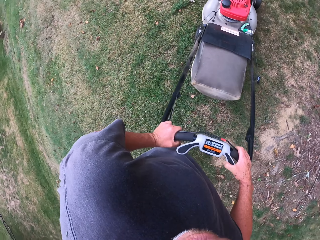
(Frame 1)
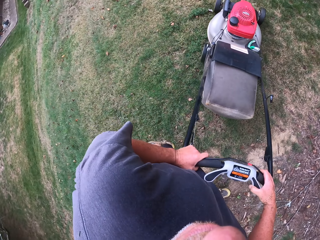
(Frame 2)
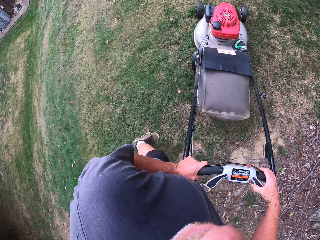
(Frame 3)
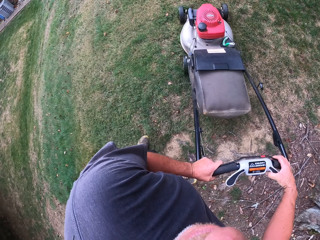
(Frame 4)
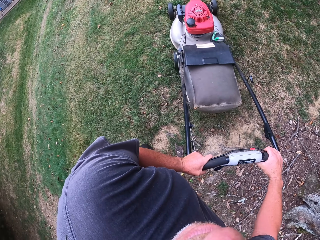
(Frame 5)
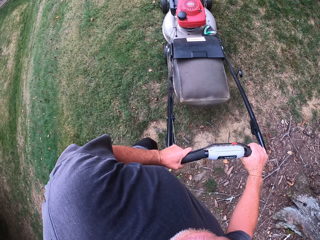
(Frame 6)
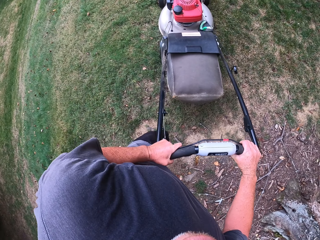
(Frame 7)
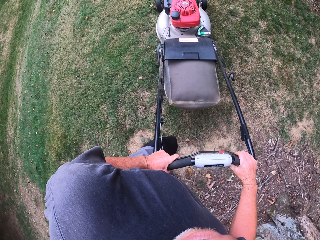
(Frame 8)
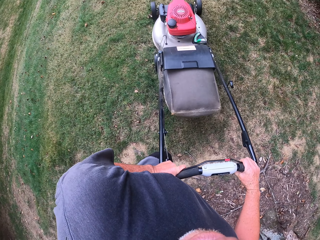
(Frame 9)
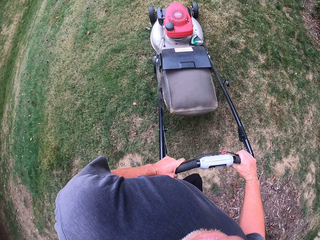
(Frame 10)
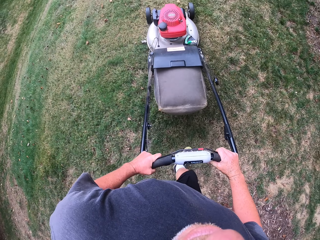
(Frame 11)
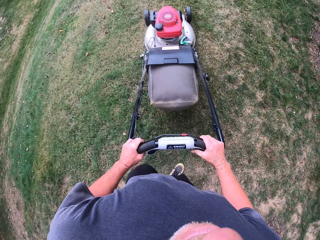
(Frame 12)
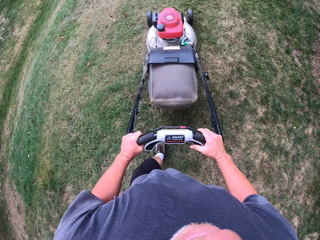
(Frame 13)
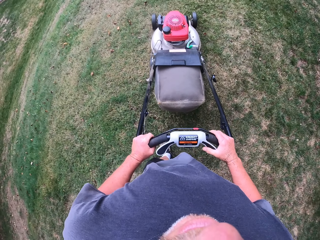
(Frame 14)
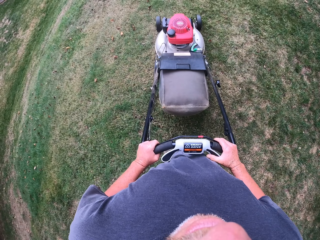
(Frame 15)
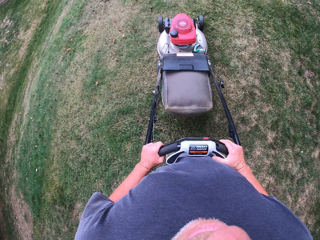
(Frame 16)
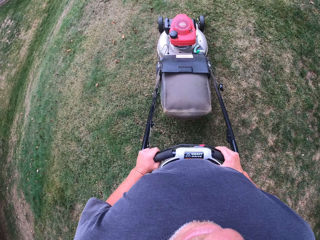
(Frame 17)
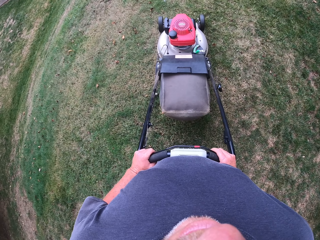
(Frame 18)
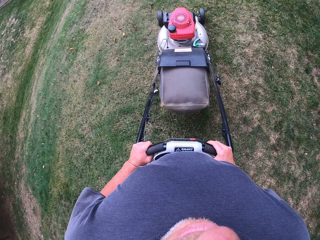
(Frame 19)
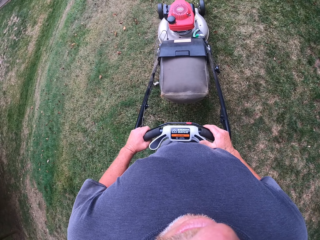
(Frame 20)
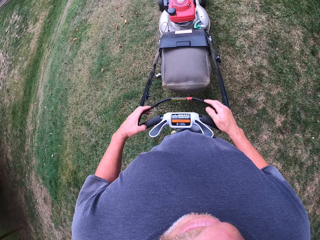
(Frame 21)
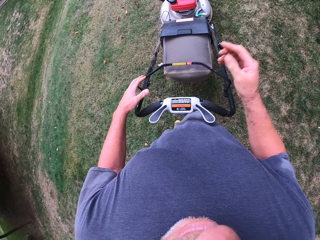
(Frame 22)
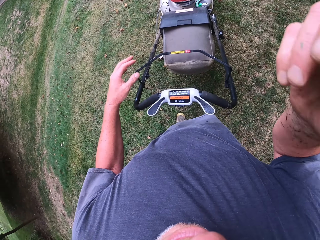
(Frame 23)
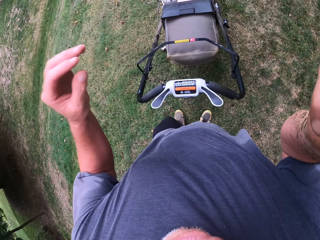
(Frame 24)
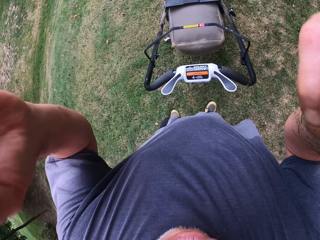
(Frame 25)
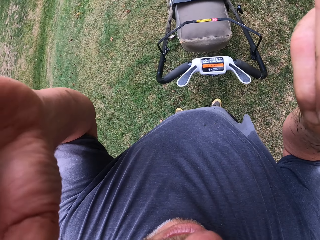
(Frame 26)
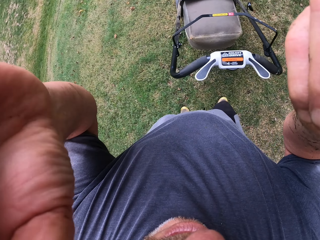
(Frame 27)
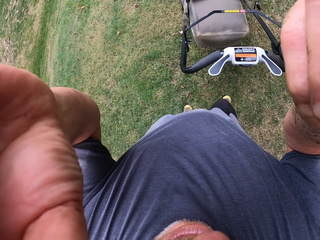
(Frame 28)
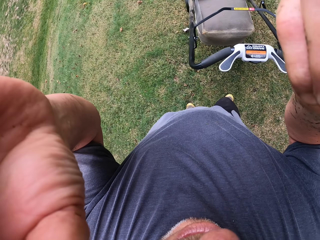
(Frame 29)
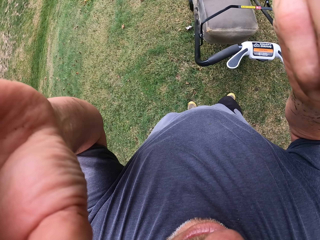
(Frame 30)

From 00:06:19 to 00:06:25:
The camera wearer mows the lawn. They push the lawn mower forward. They adjust the camera.
